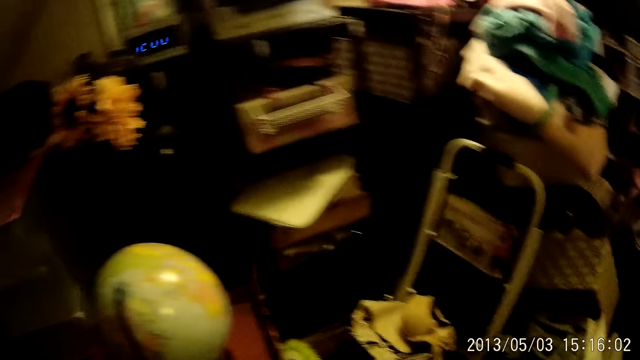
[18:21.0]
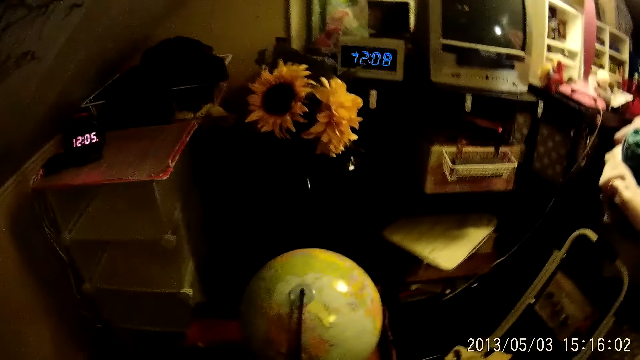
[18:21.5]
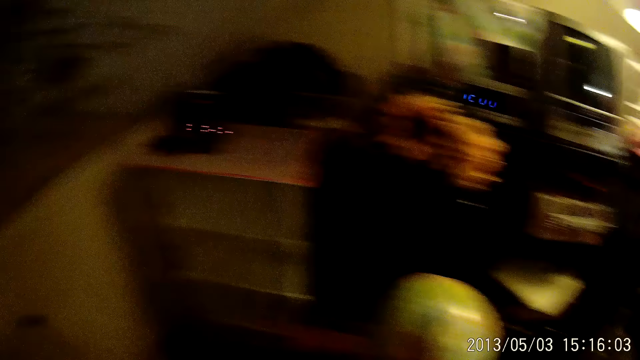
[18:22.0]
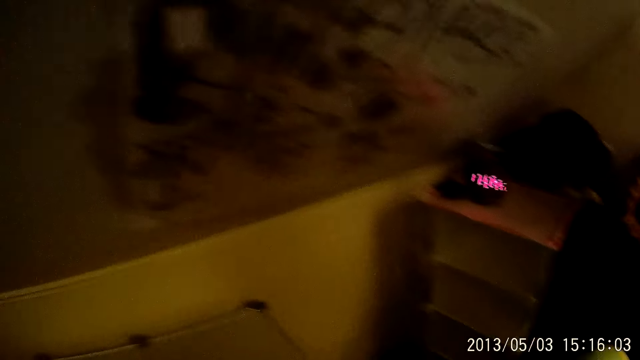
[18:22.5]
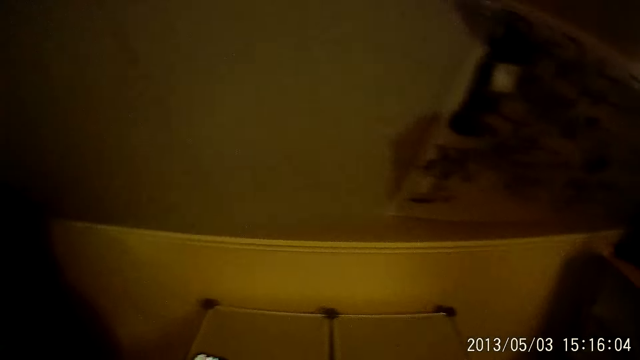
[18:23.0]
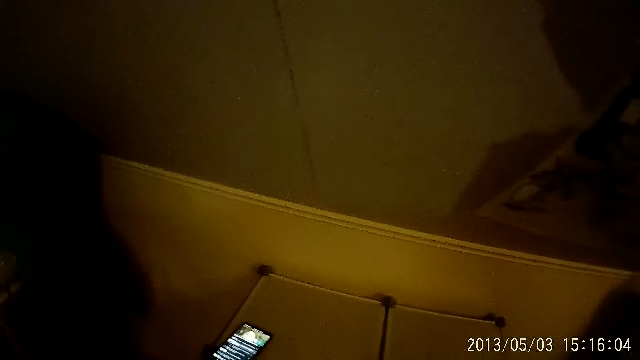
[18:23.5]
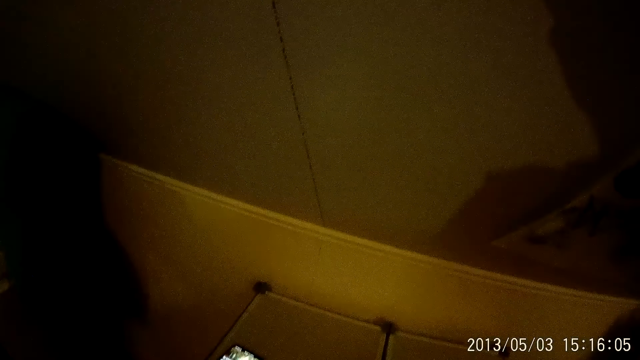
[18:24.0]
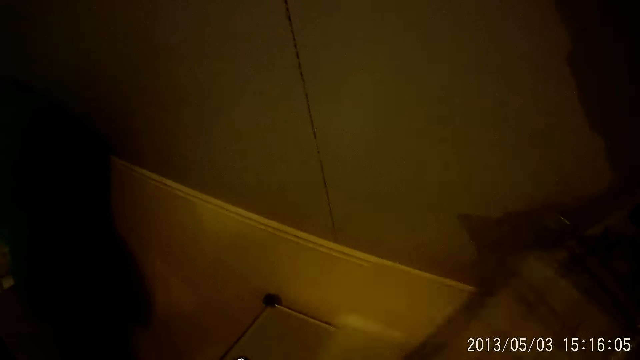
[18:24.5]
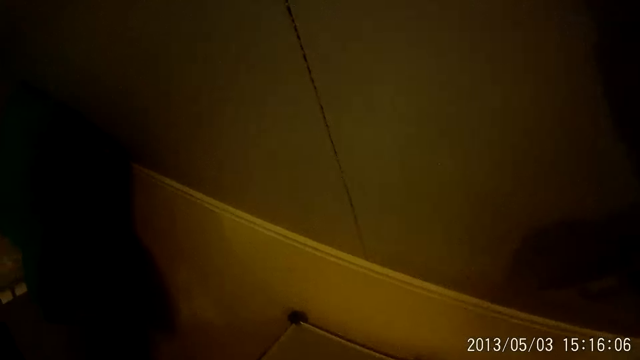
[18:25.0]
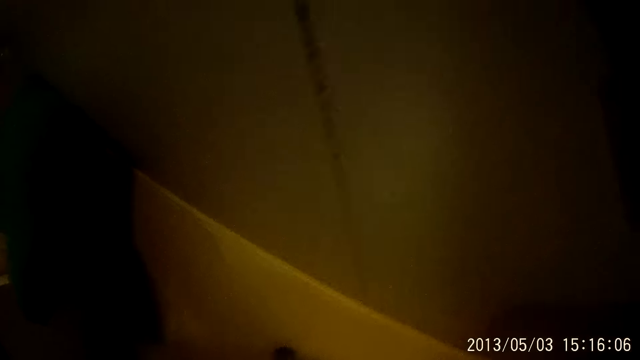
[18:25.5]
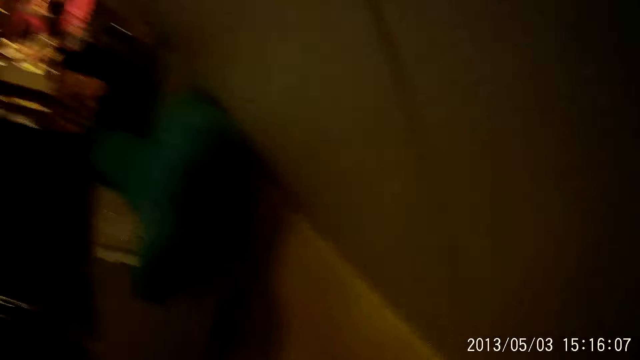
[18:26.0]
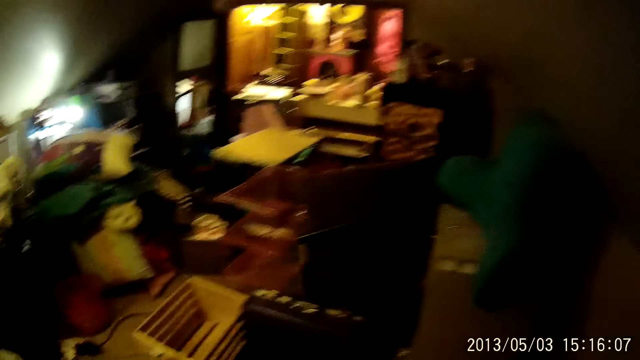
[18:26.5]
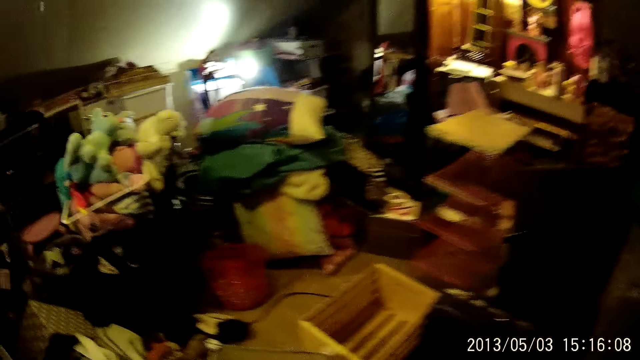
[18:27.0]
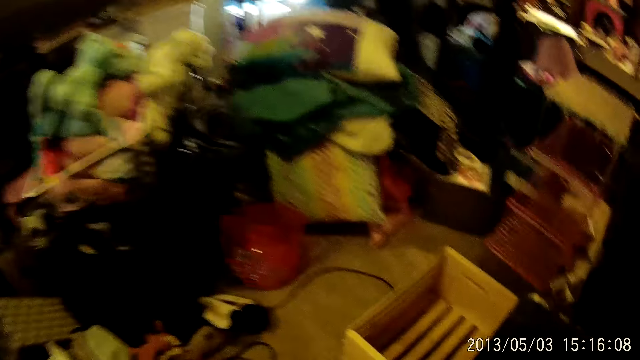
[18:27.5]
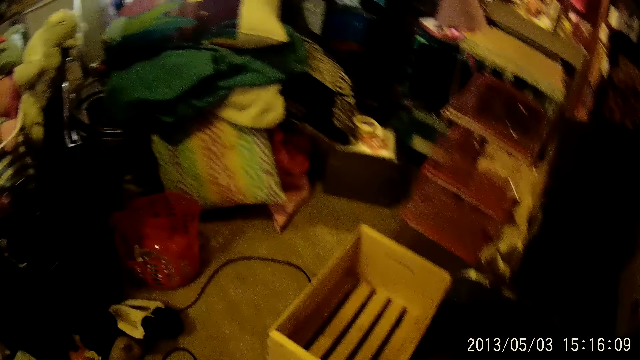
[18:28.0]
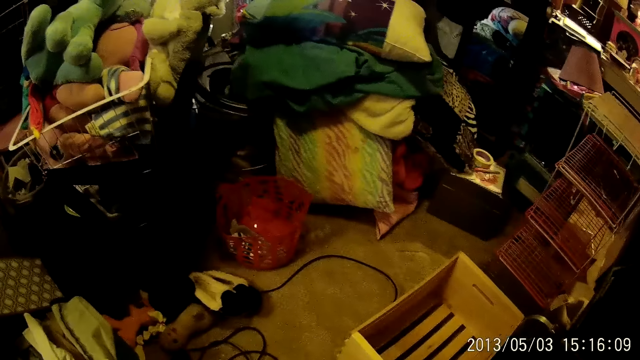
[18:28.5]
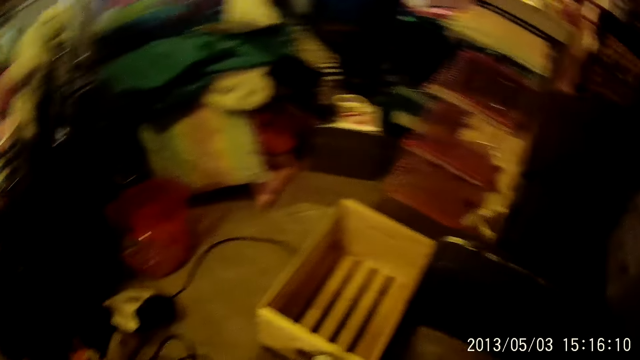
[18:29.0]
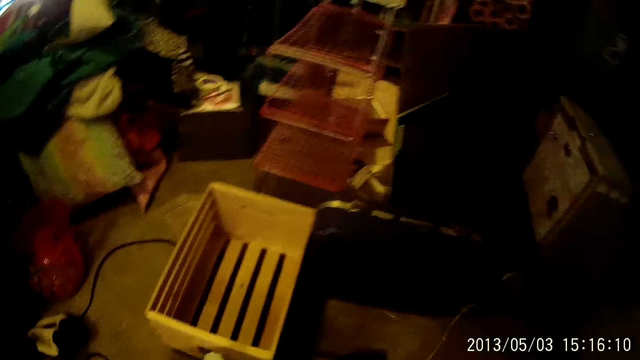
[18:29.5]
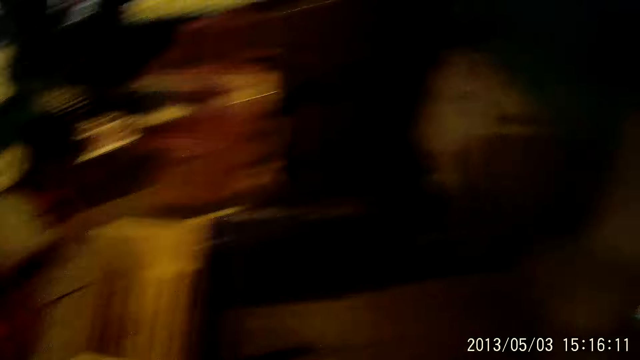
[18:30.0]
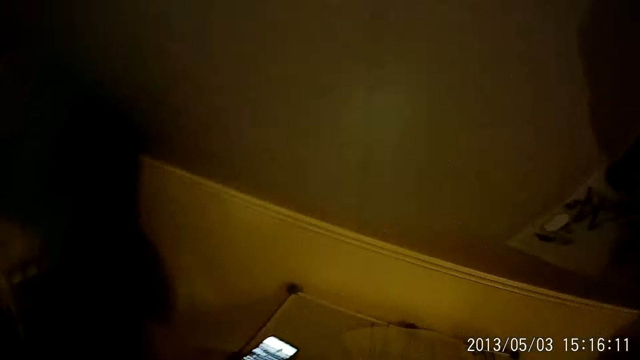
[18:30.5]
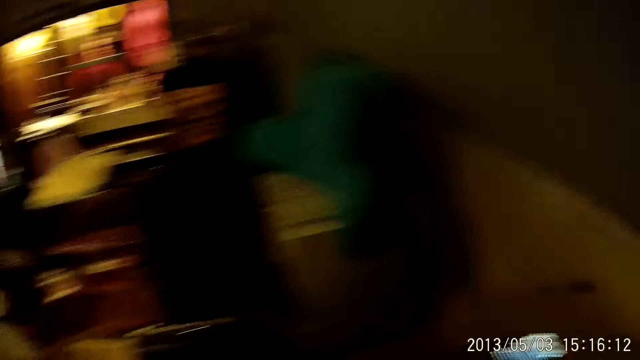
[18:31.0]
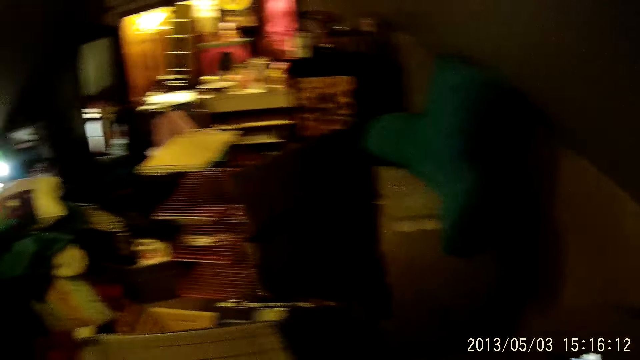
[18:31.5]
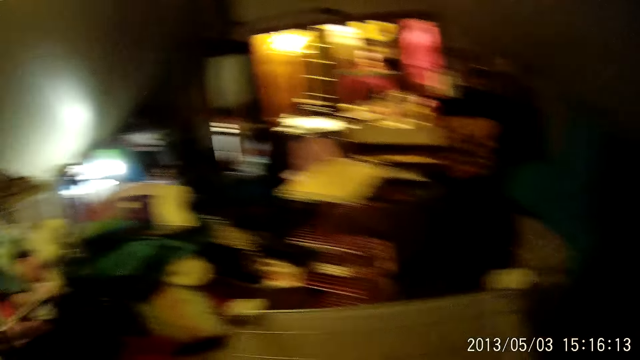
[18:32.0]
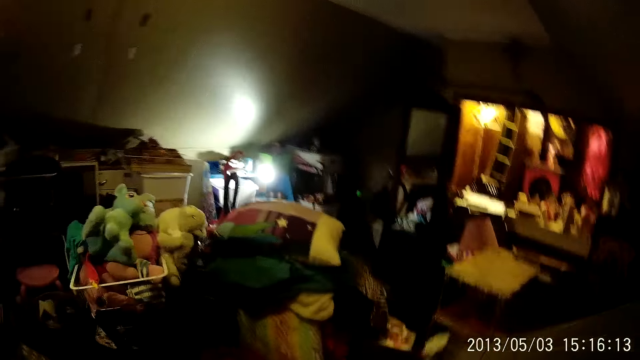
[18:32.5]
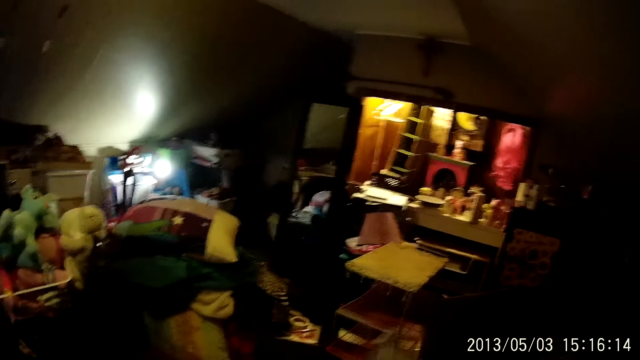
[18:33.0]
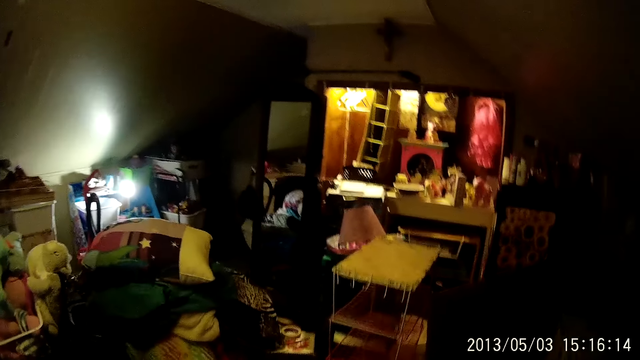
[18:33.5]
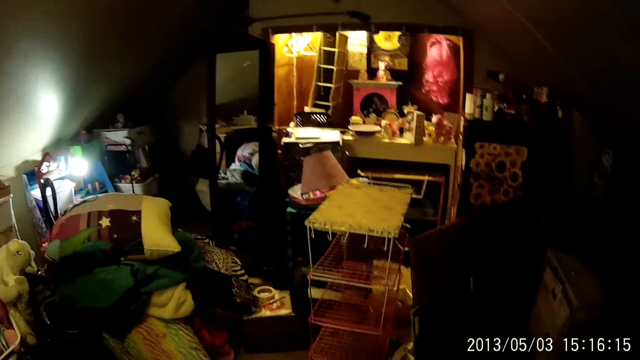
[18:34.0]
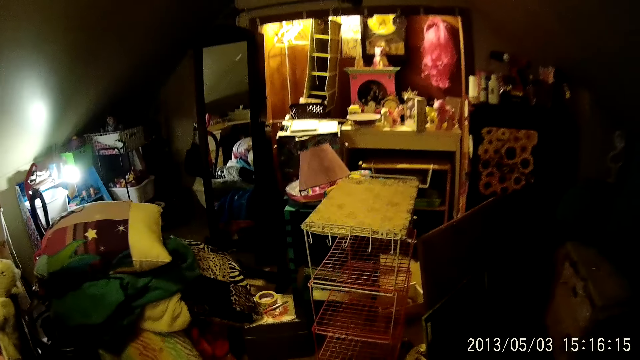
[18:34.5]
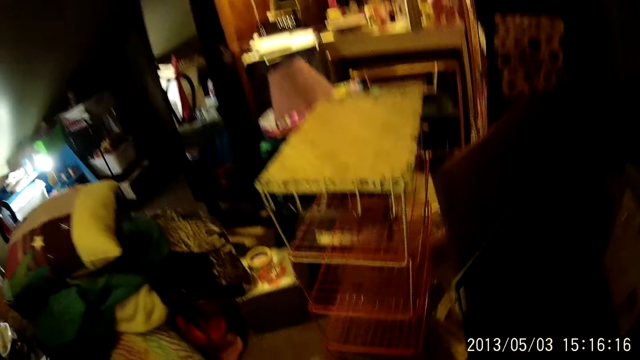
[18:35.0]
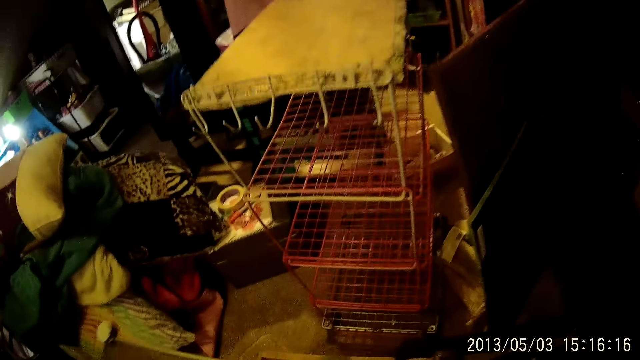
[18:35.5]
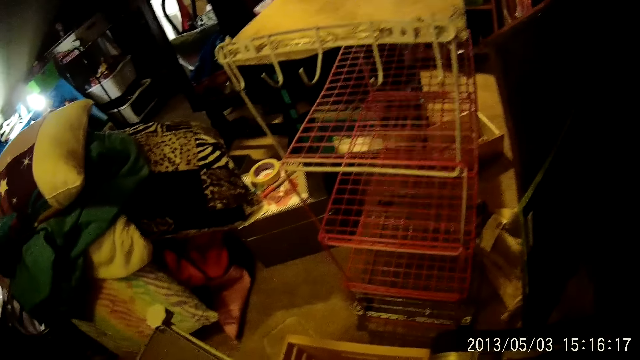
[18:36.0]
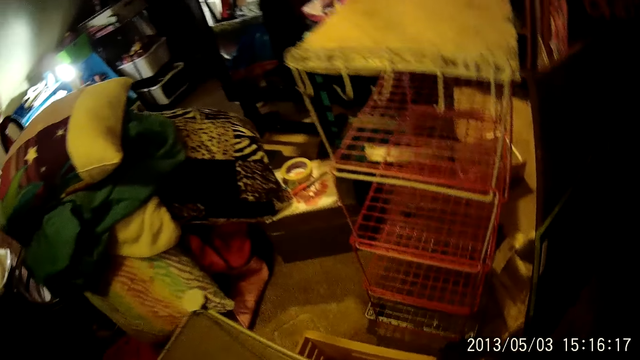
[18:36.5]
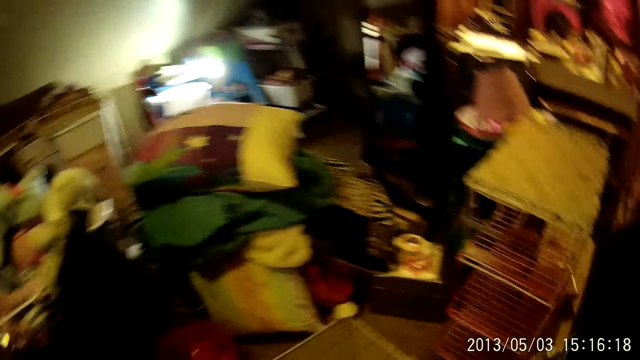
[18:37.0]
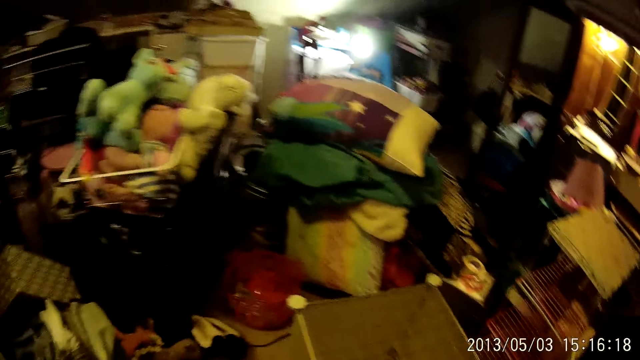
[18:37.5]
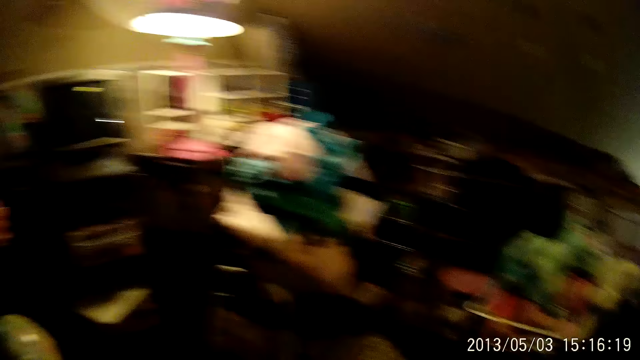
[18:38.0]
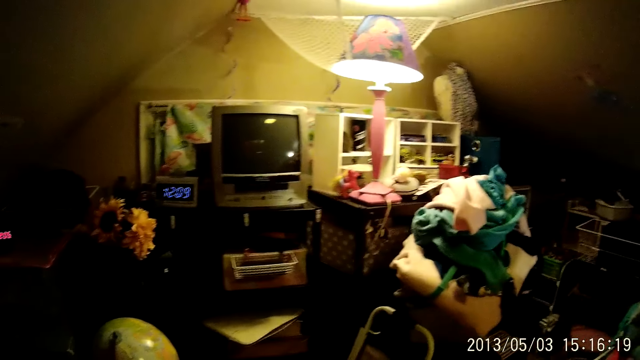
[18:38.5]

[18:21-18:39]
The camera wearer hits a poster on the wall with her left hand. She picks a basket from the floor with both hands. She drops the basket on the floor with both hands.

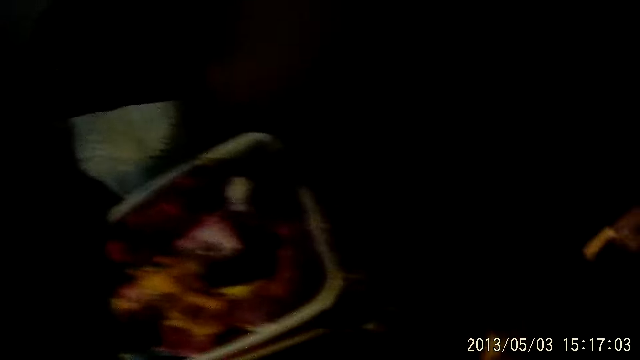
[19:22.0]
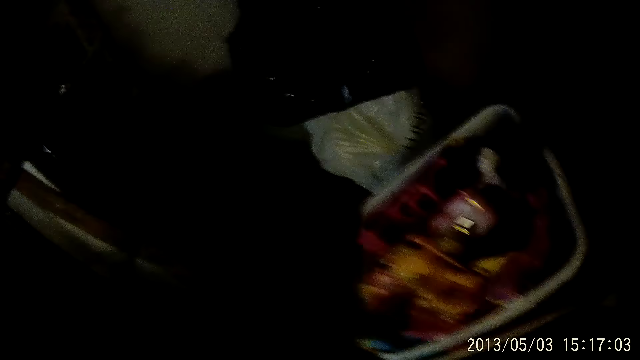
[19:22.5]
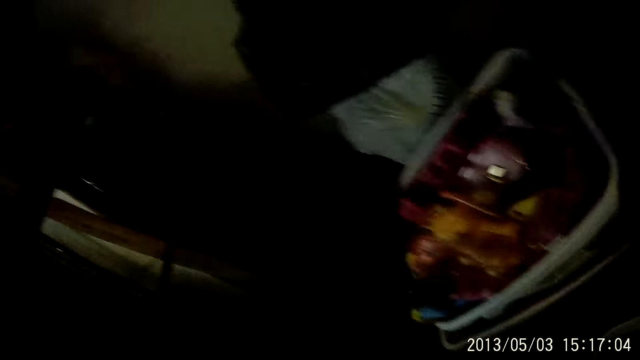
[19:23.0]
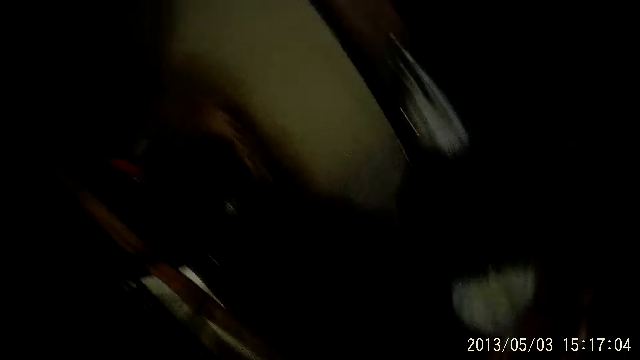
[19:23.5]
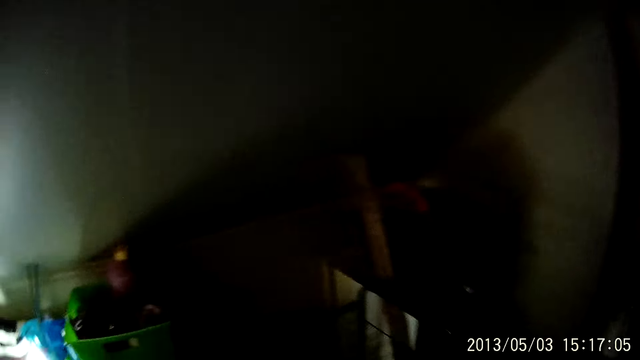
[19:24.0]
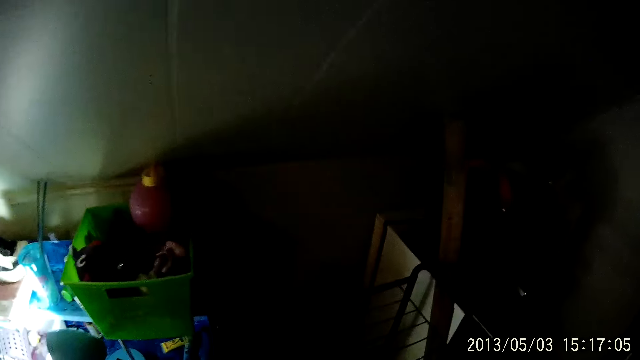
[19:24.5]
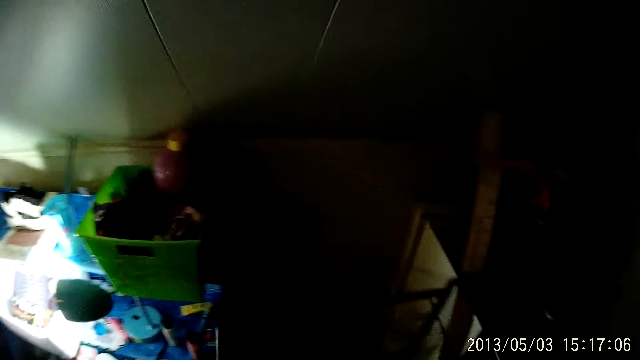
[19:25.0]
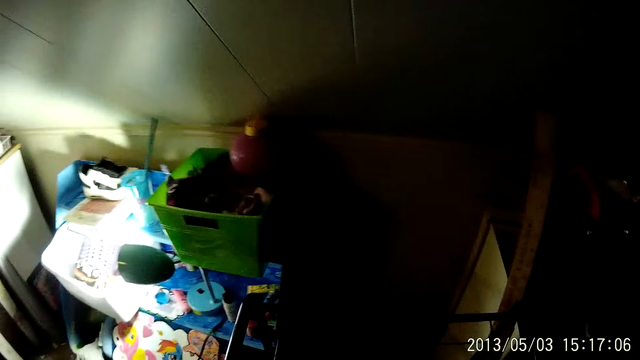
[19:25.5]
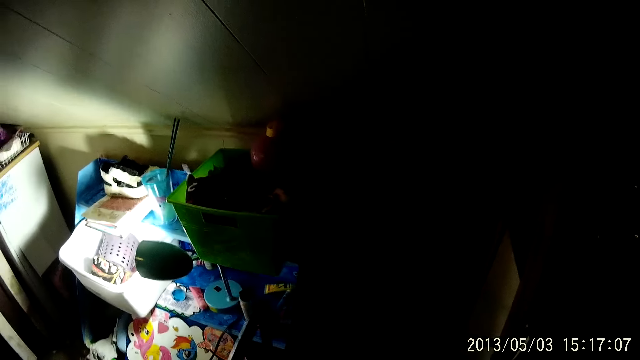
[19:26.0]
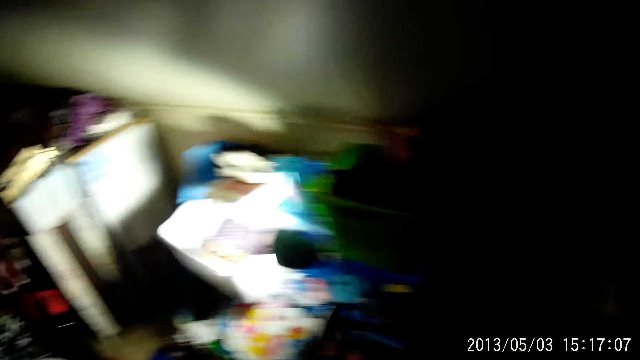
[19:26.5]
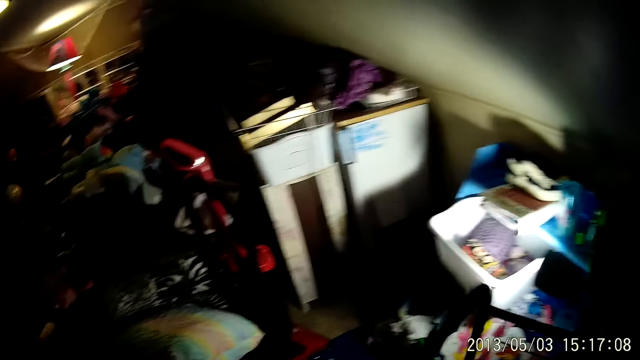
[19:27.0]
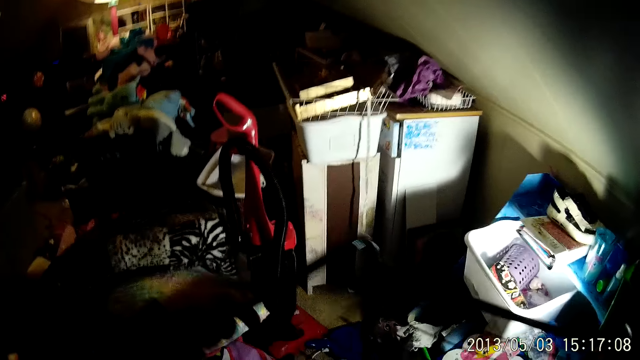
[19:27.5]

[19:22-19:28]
The camera wearer picks a metal rack or wire rack from the floor with both hands. They carry the wire rack.
